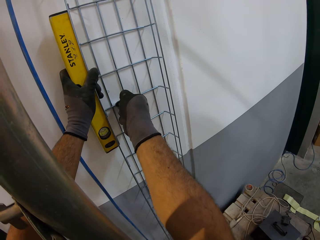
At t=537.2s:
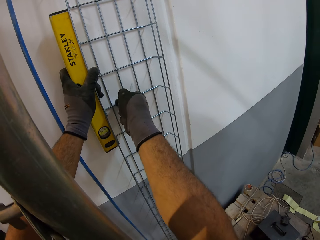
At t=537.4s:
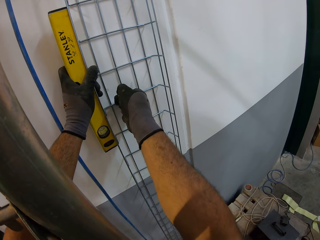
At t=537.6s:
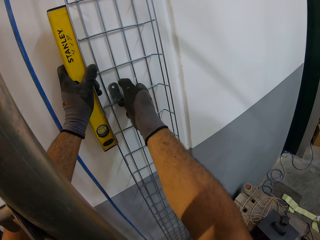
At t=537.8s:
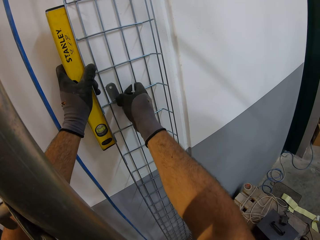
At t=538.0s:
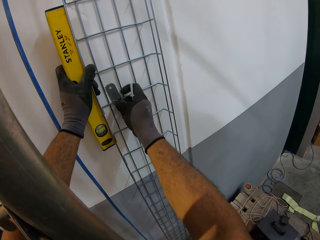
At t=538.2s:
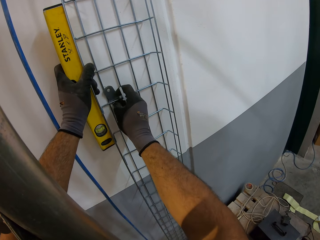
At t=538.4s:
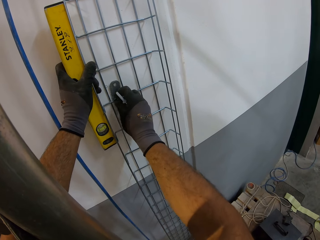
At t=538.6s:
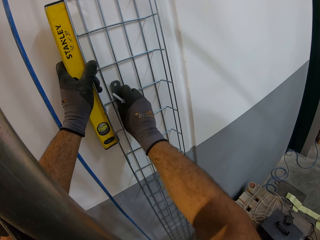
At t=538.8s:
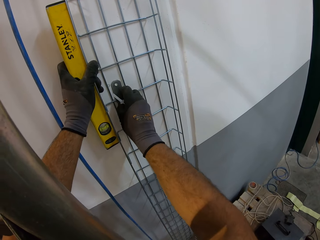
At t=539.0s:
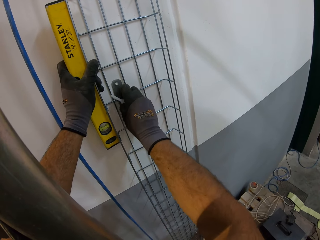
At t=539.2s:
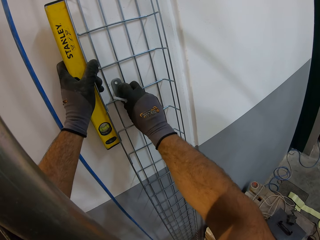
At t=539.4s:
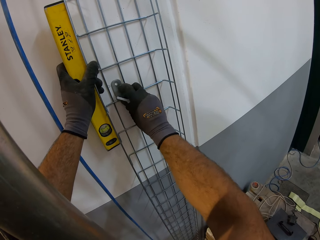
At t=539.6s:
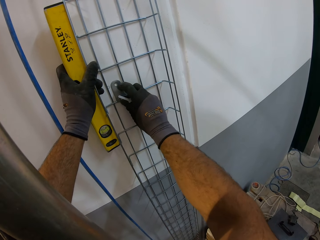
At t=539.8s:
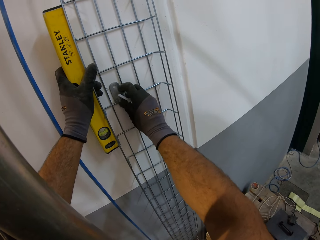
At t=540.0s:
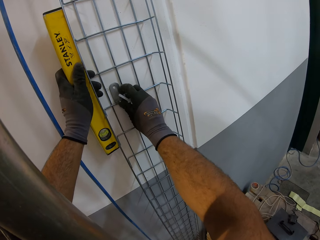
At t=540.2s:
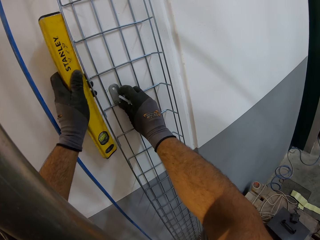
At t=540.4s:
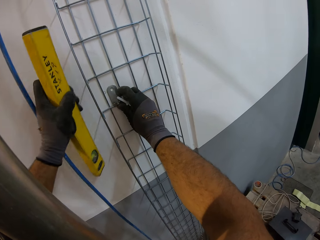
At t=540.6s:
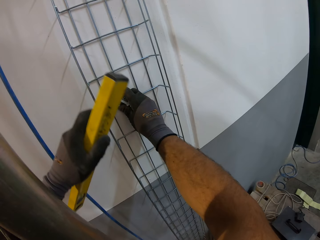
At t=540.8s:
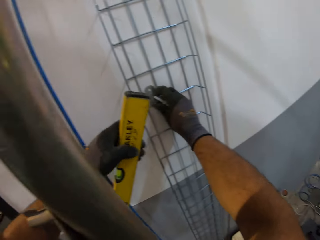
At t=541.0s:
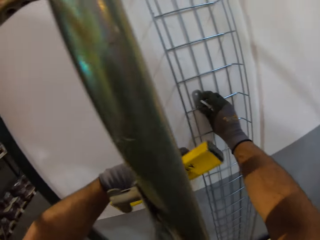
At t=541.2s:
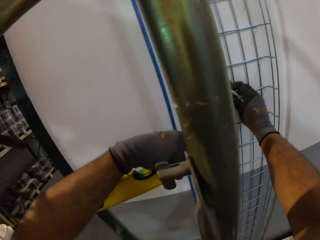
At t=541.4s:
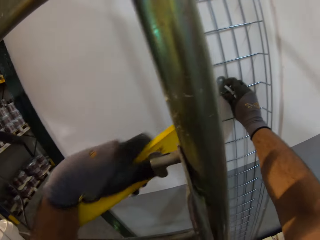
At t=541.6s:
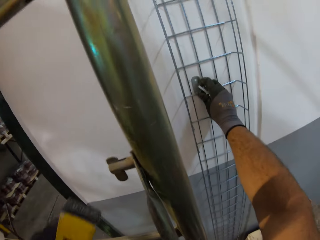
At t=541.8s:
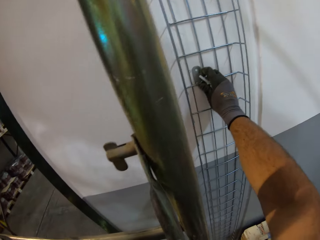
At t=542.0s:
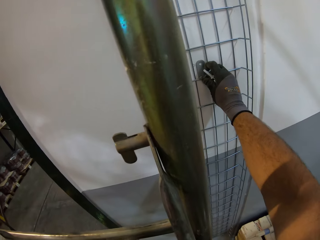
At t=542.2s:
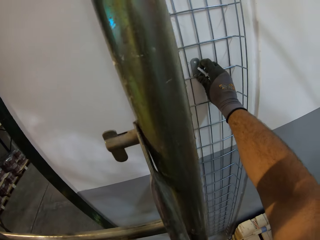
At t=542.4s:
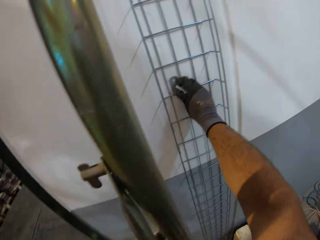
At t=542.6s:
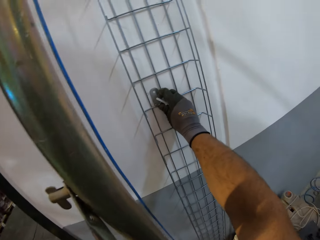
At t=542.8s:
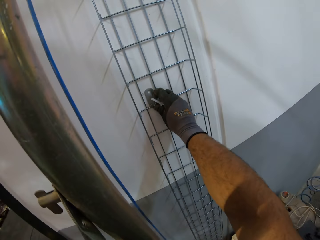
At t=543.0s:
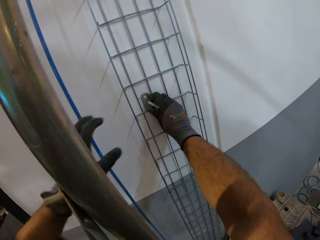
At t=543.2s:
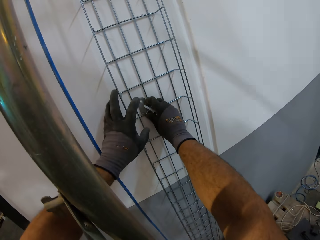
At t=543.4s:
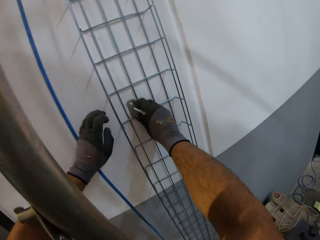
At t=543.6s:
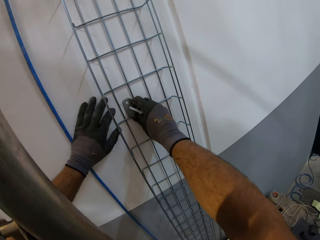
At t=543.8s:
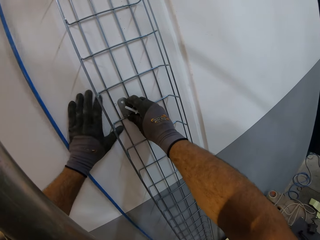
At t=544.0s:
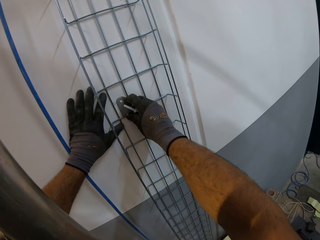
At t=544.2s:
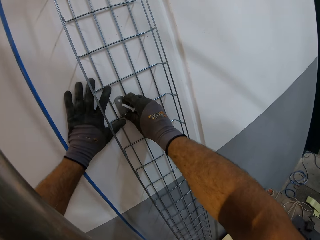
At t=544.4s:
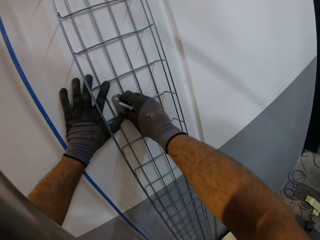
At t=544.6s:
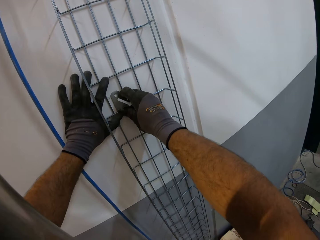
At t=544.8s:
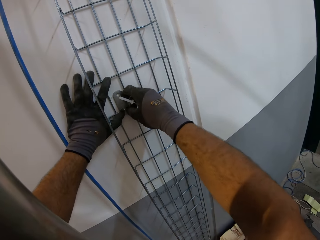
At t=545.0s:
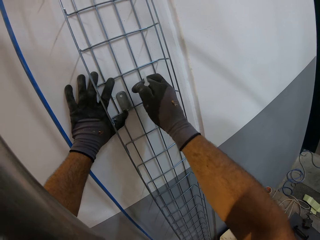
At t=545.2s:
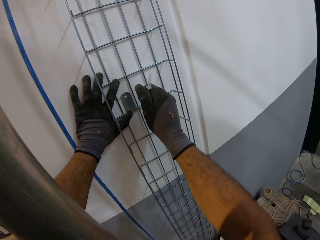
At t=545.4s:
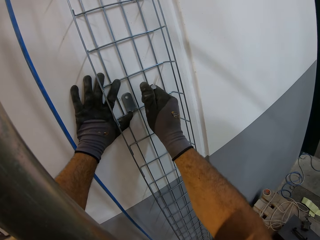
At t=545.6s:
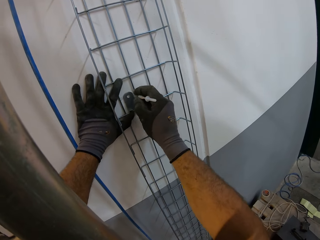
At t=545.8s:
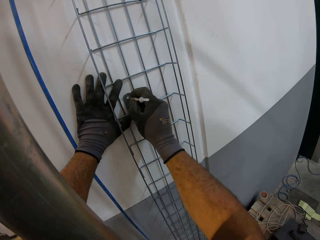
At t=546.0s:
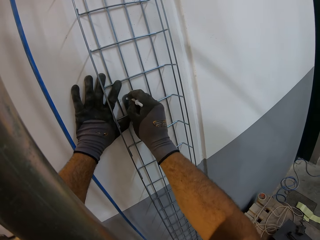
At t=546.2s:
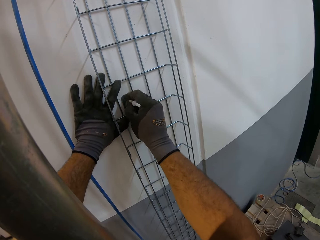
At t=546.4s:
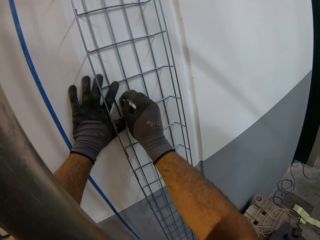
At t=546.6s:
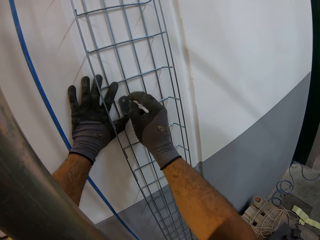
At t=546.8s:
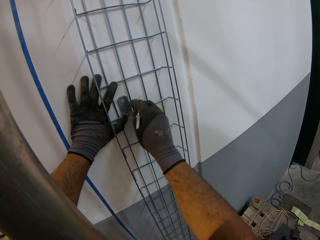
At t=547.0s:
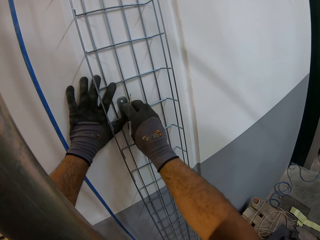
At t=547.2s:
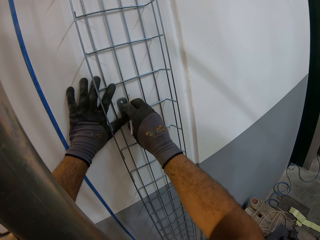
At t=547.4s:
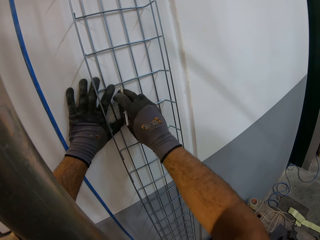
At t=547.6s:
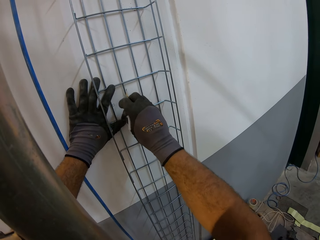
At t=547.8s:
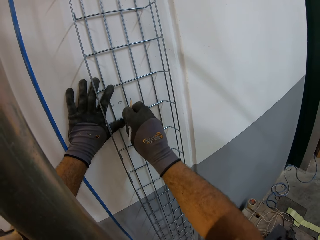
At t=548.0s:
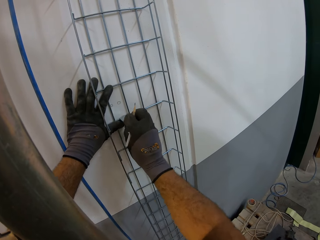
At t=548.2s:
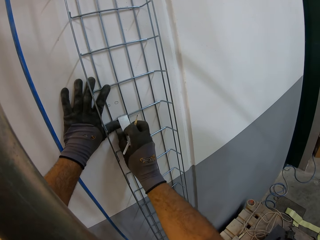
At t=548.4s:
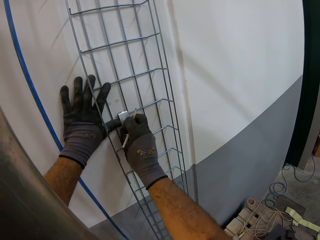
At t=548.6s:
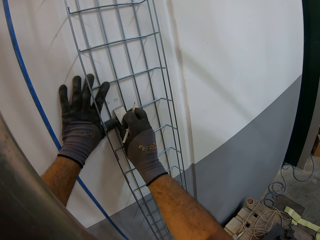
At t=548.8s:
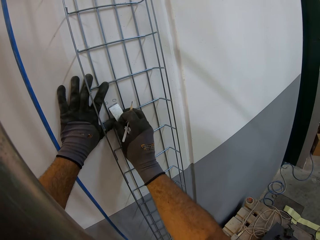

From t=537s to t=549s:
The camera wearer fixes the wire holder on the wire. They put down the spirit level. They touch the wire on the wall. They mark on the wall.

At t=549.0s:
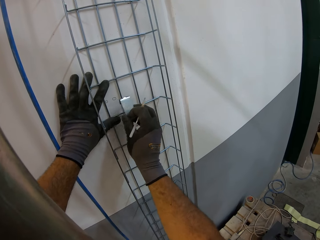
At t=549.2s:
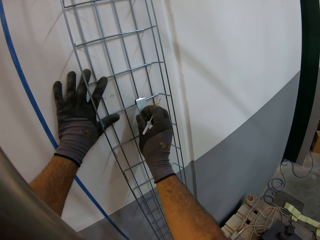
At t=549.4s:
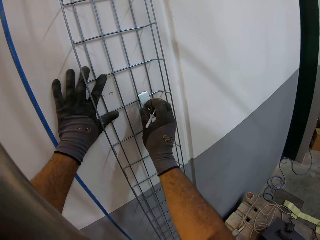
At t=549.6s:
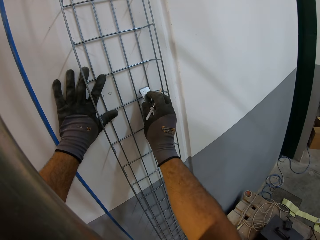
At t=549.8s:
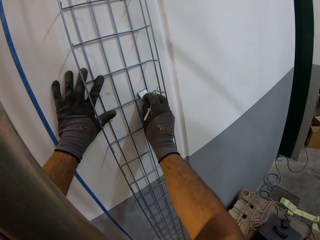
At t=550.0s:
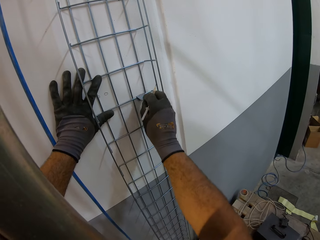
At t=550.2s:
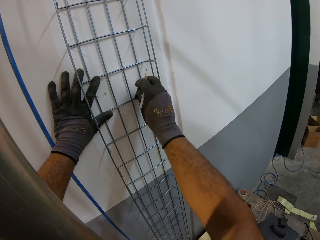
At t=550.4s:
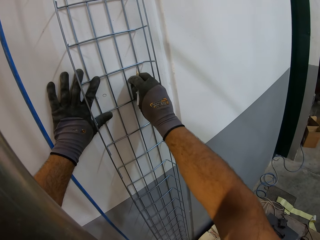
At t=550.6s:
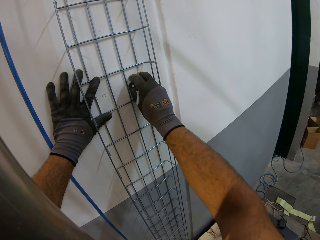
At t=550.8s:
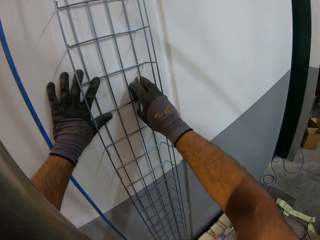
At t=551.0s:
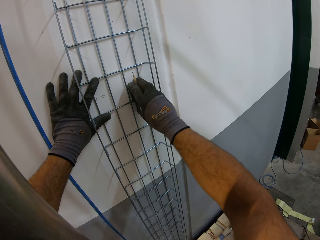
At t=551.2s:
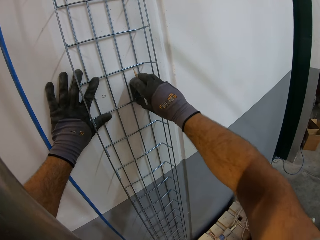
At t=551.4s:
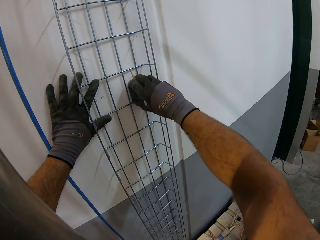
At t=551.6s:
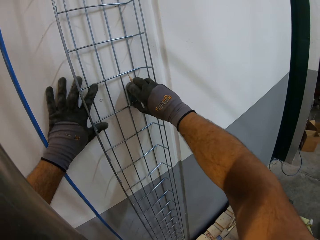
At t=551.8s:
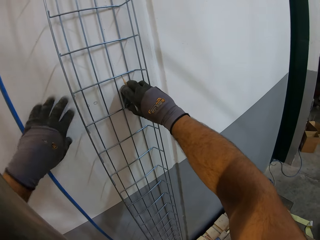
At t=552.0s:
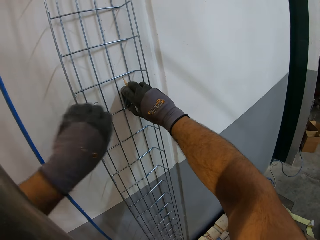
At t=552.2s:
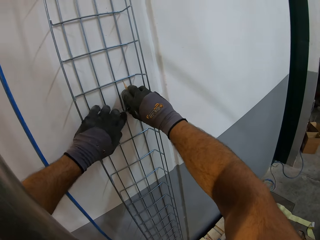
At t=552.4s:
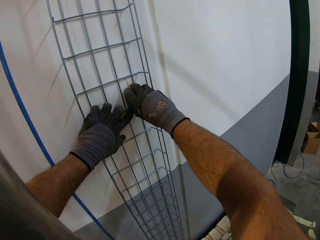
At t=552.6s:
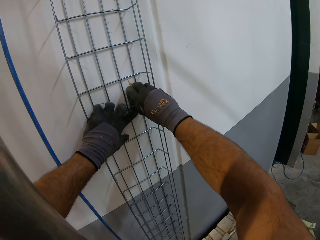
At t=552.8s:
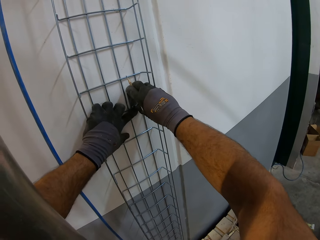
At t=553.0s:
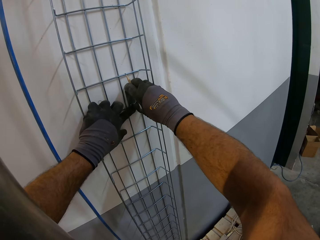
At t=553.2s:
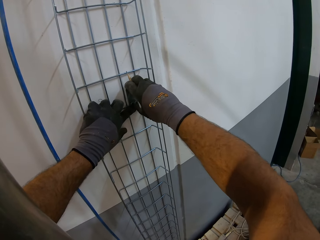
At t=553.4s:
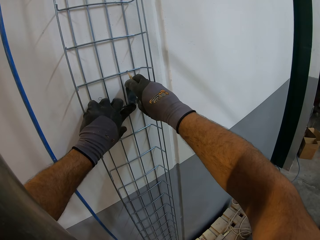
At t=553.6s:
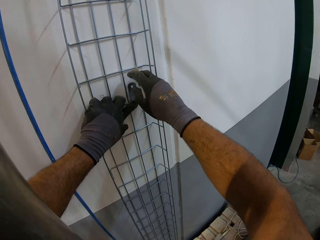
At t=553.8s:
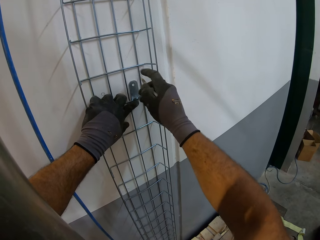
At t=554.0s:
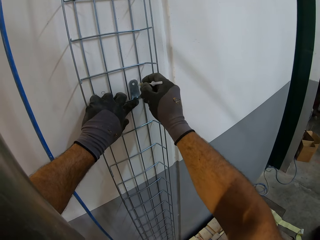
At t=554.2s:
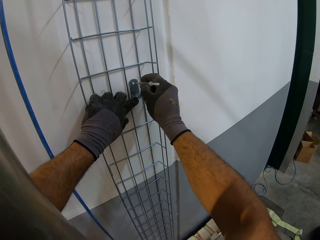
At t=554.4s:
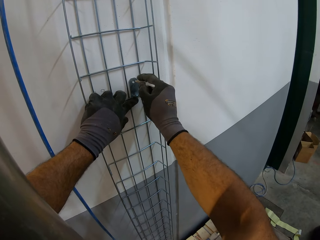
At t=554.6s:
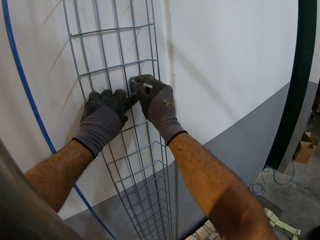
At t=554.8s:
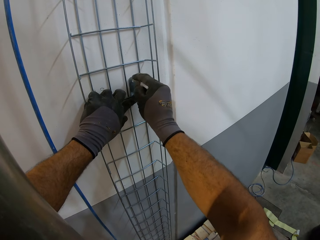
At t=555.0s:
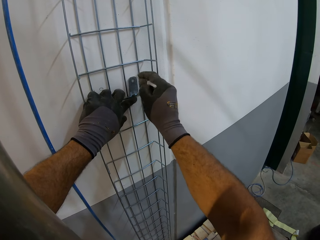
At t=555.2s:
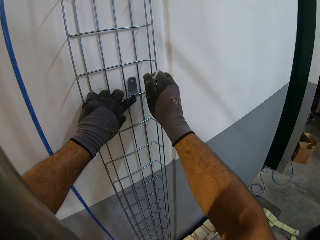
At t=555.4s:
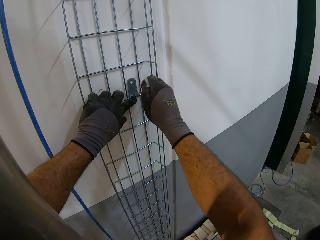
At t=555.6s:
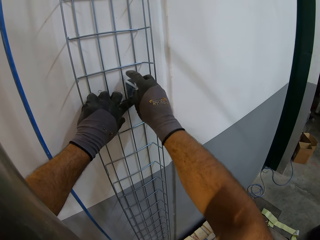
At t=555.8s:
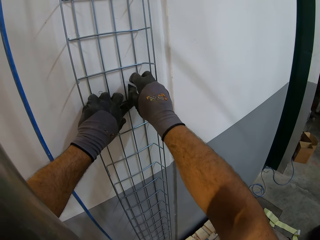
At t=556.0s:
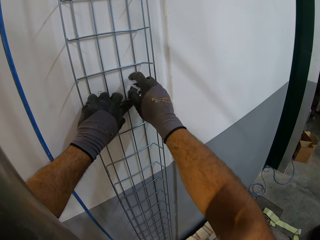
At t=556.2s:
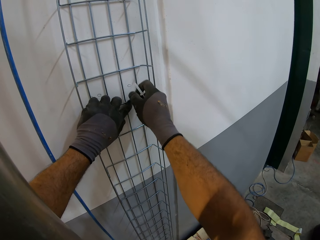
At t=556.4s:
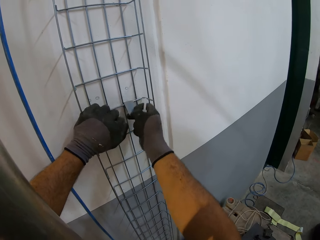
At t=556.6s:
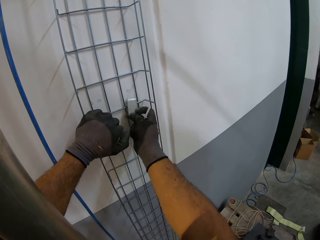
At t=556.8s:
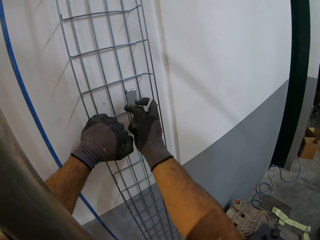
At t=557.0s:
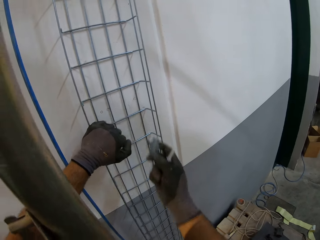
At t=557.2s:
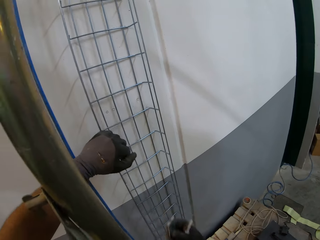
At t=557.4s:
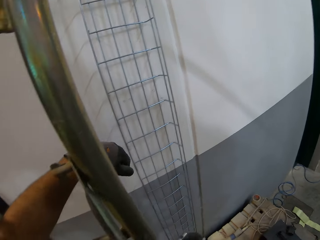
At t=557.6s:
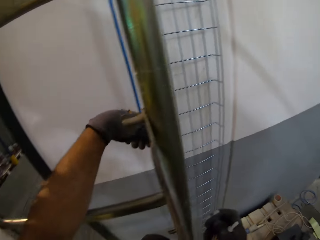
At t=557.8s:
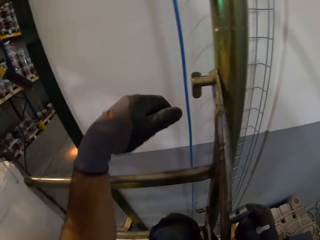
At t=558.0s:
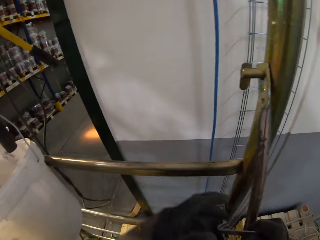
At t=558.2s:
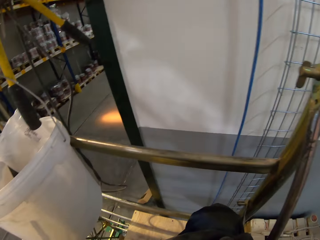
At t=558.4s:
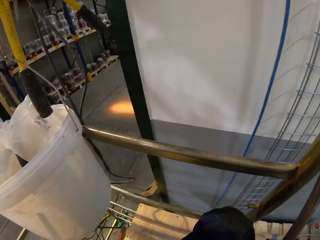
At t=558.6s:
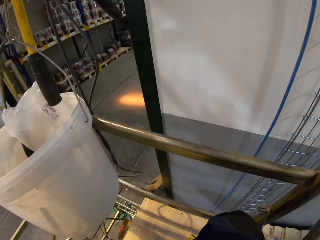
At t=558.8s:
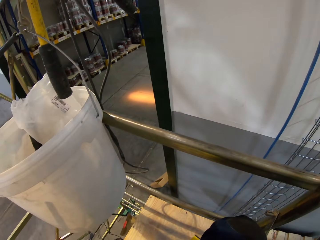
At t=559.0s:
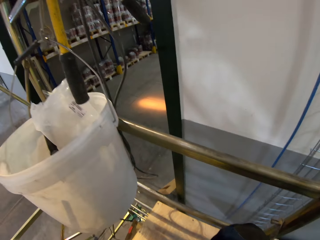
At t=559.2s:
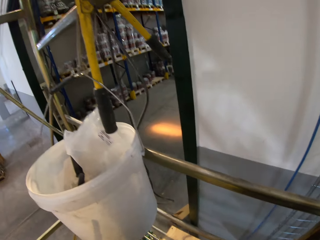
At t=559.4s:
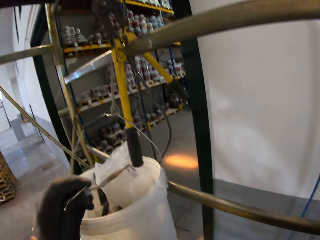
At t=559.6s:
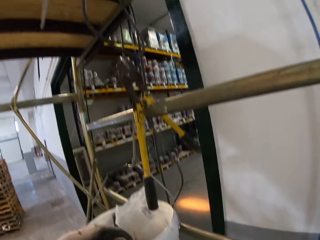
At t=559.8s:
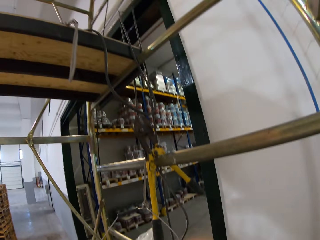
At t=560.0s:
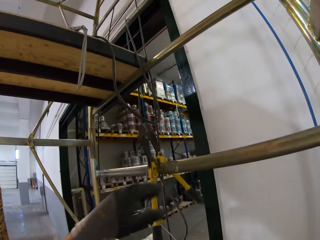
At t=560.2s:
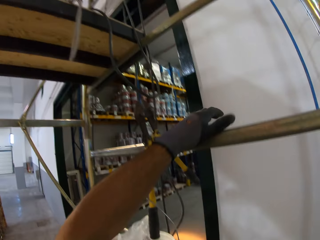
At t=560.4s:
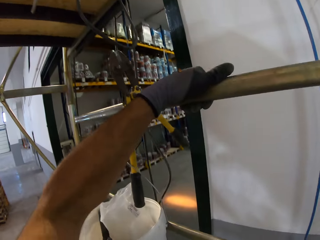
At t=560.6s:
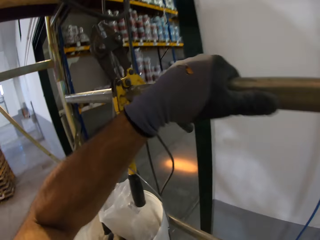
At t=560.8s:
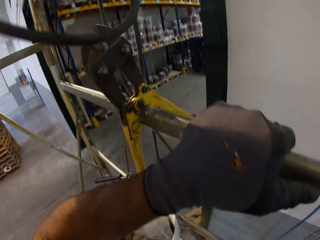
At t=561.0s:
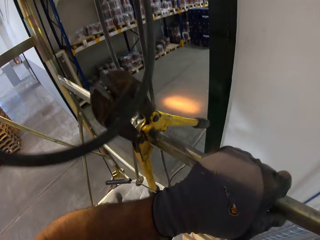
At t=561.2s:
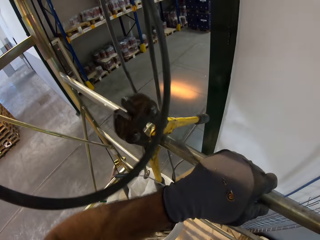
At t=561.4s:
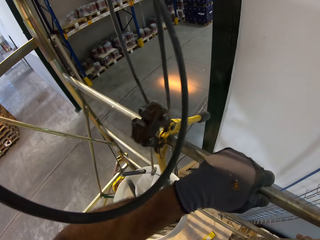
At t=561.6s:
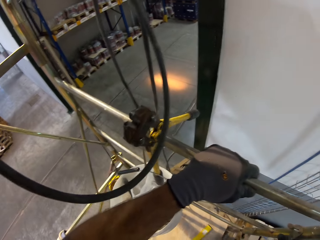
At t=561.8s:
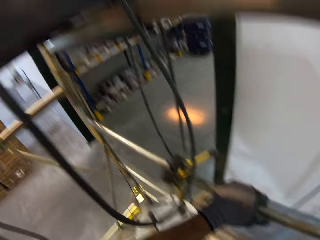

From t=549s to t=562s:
The camera wearer inserts the holder on the wire. They draw a circle on the wall. They draw the circle on the wall again. They take the metal holder. They put the metal in the bucket. They climb up the structure. They touch the ladder.
